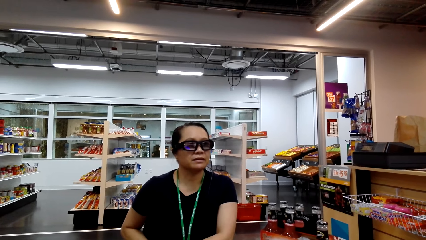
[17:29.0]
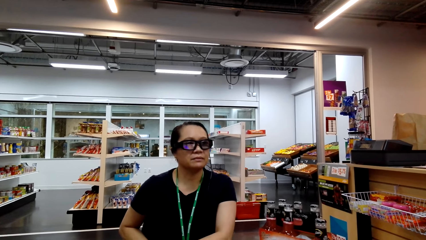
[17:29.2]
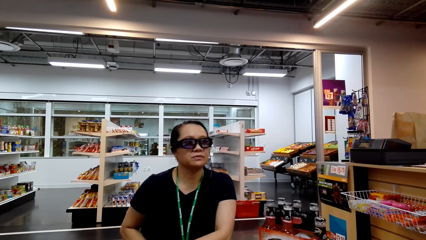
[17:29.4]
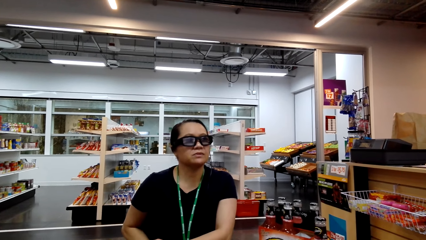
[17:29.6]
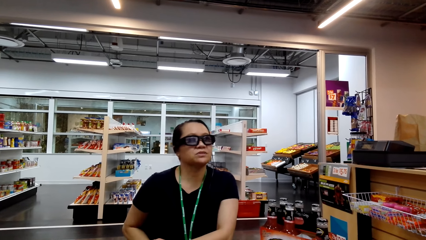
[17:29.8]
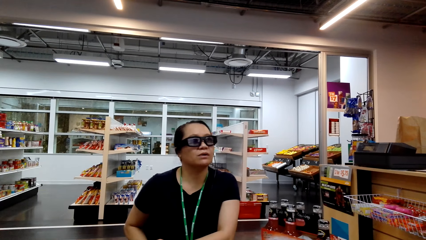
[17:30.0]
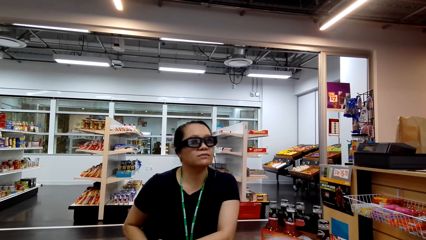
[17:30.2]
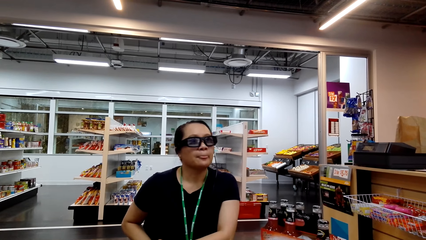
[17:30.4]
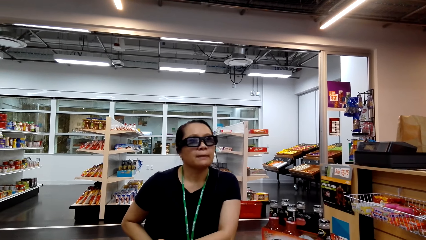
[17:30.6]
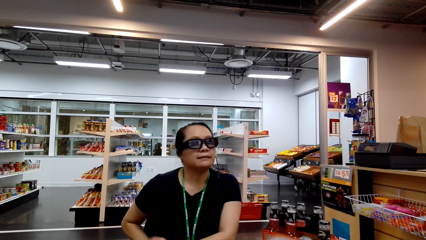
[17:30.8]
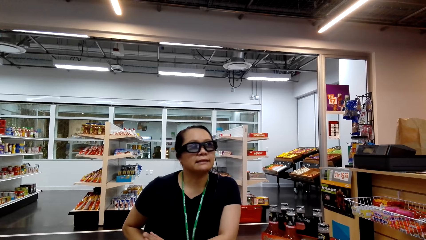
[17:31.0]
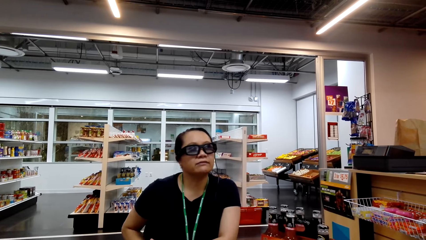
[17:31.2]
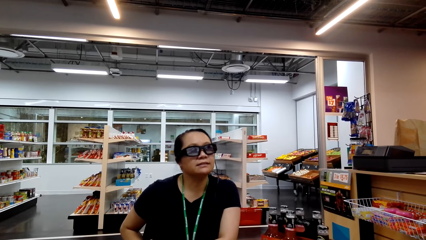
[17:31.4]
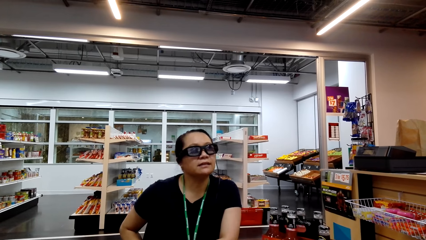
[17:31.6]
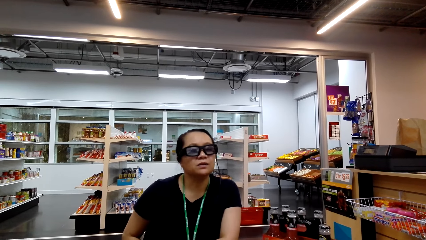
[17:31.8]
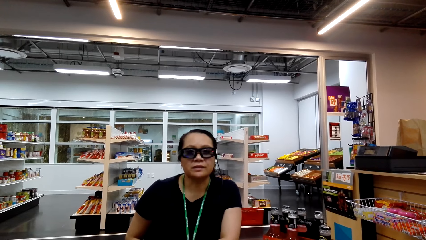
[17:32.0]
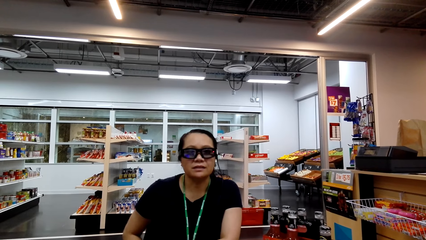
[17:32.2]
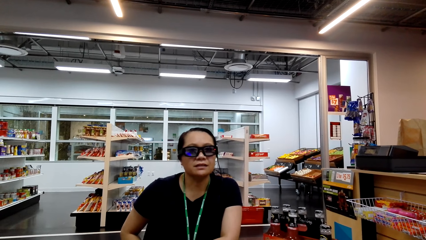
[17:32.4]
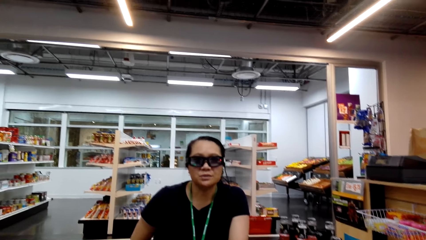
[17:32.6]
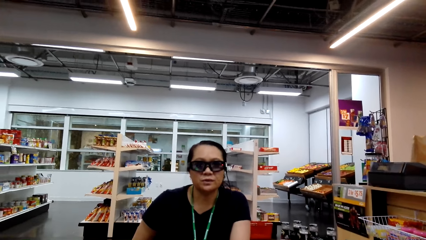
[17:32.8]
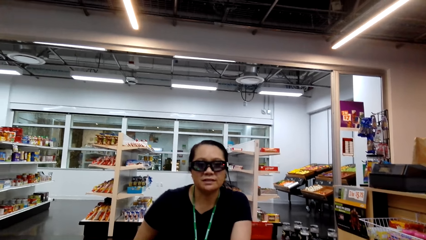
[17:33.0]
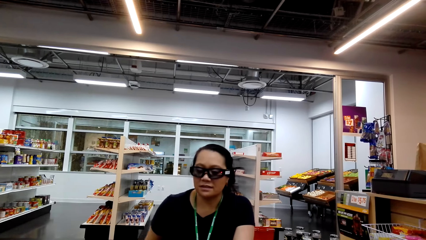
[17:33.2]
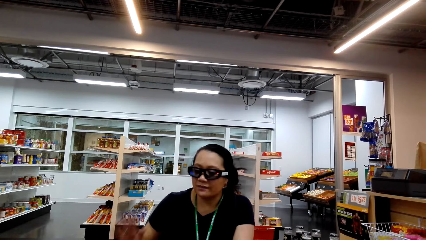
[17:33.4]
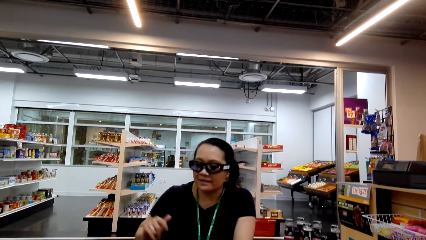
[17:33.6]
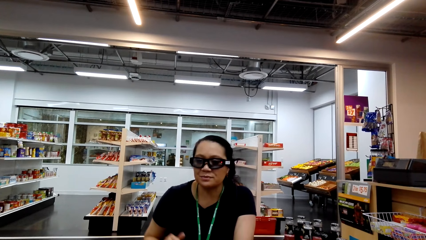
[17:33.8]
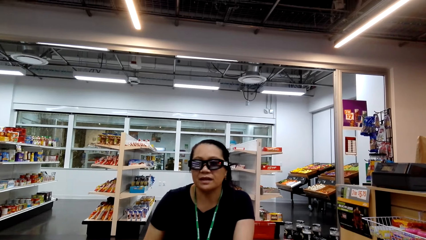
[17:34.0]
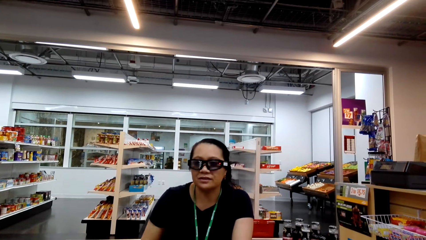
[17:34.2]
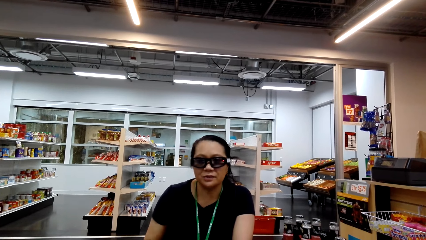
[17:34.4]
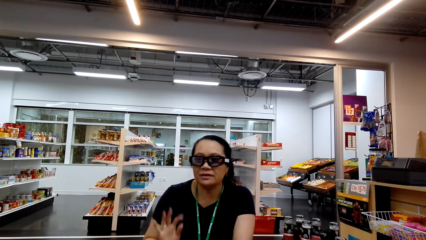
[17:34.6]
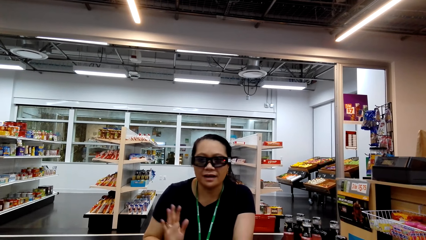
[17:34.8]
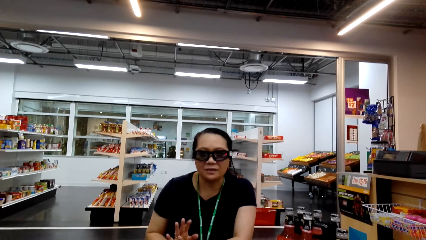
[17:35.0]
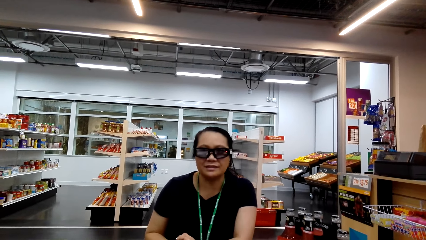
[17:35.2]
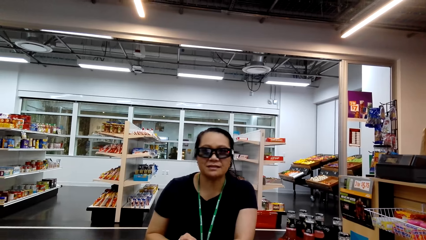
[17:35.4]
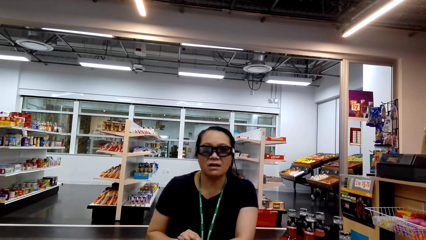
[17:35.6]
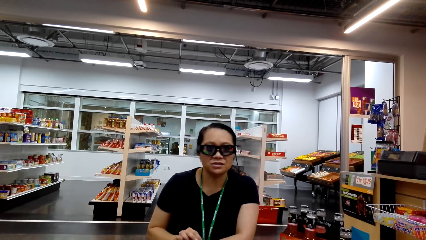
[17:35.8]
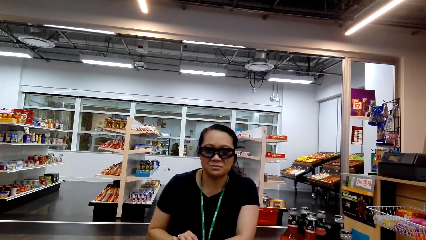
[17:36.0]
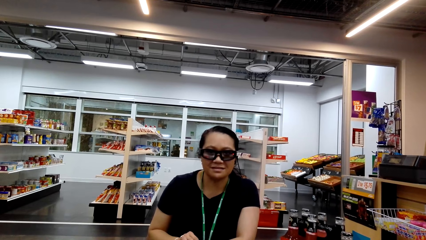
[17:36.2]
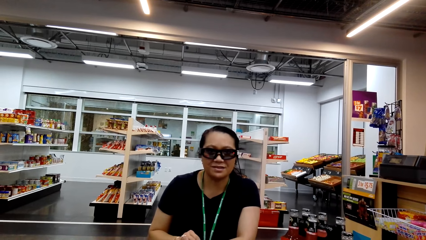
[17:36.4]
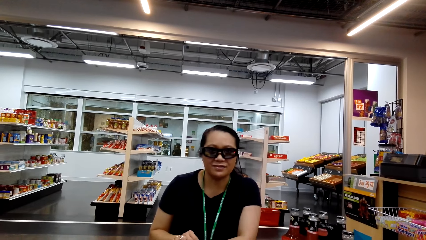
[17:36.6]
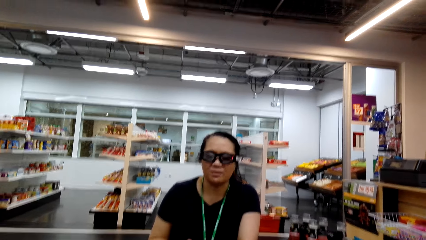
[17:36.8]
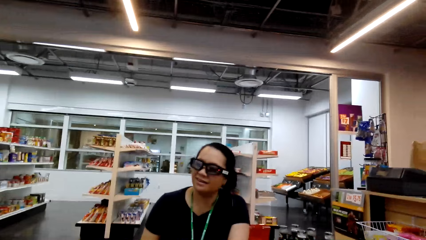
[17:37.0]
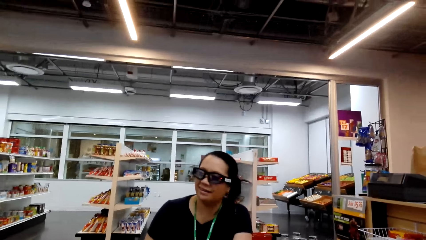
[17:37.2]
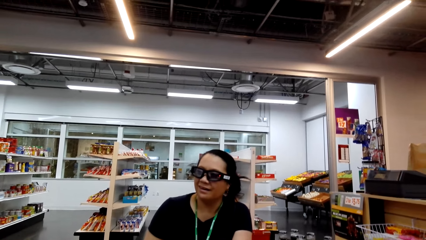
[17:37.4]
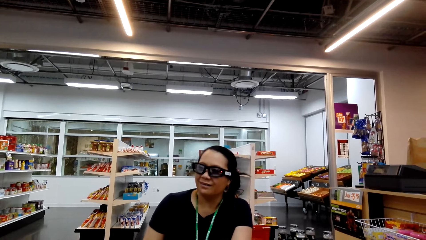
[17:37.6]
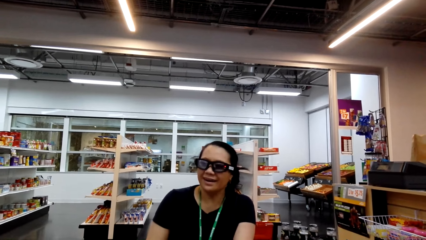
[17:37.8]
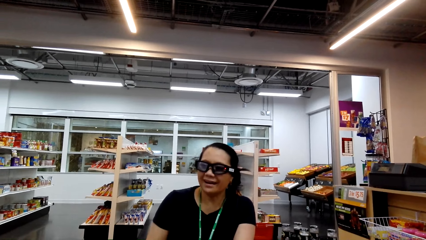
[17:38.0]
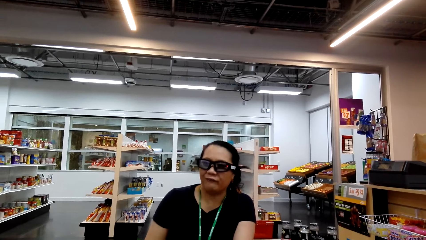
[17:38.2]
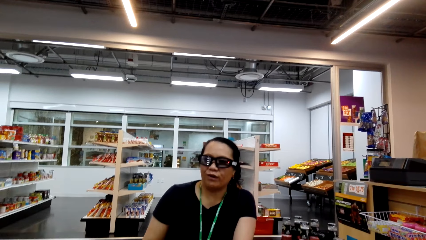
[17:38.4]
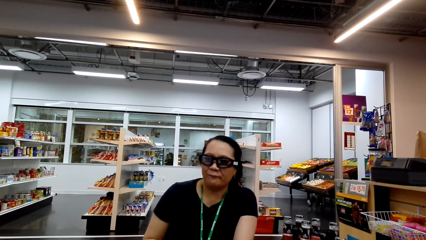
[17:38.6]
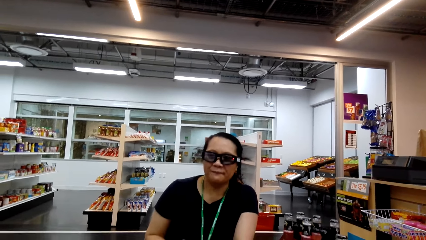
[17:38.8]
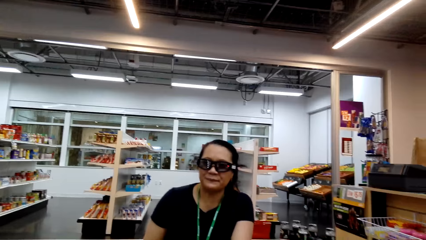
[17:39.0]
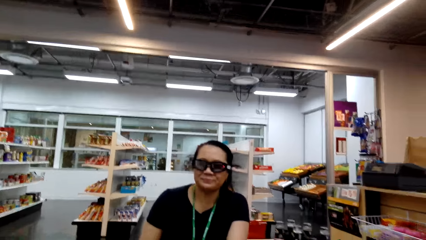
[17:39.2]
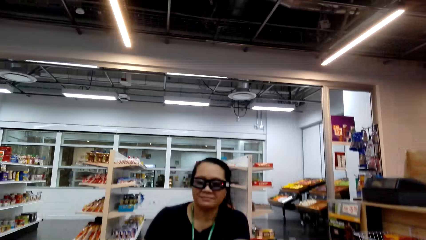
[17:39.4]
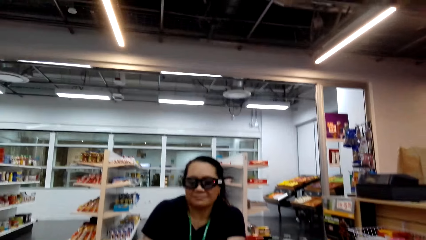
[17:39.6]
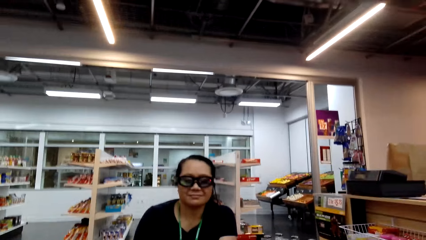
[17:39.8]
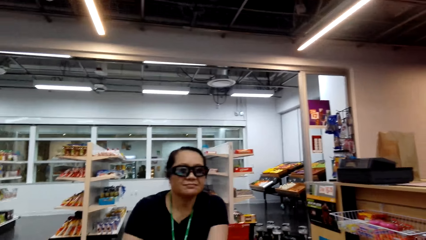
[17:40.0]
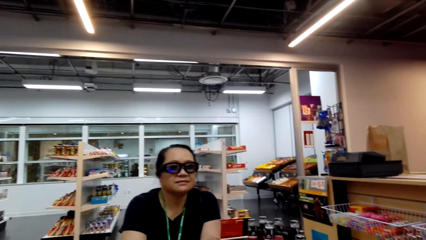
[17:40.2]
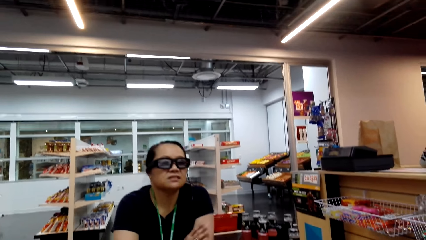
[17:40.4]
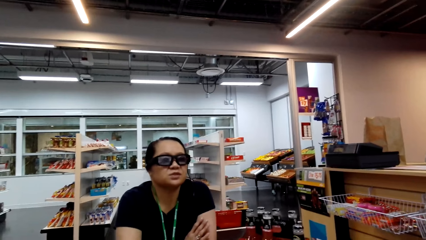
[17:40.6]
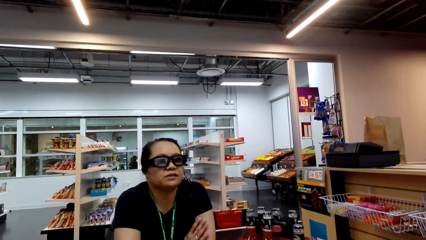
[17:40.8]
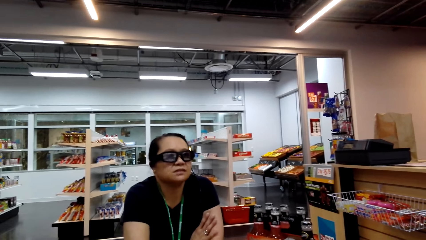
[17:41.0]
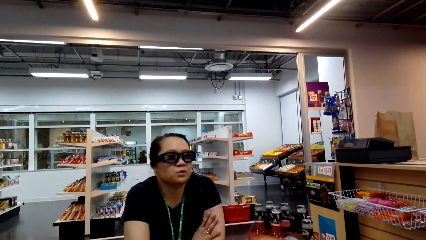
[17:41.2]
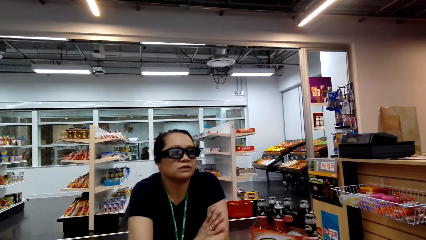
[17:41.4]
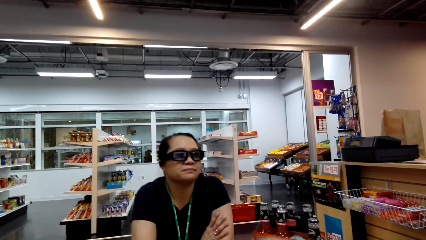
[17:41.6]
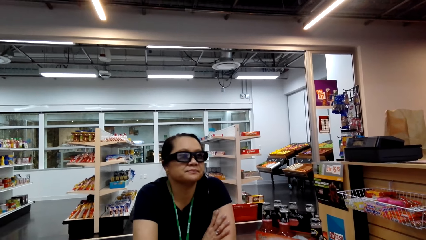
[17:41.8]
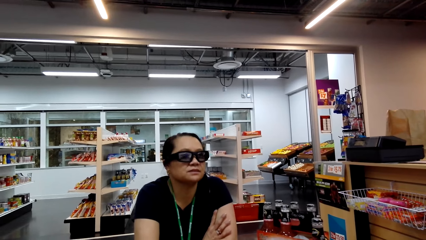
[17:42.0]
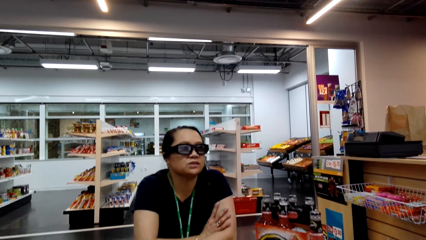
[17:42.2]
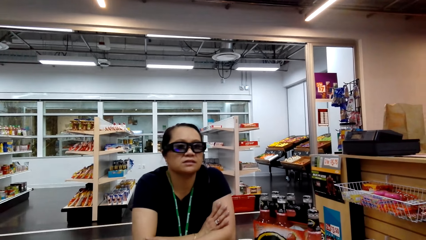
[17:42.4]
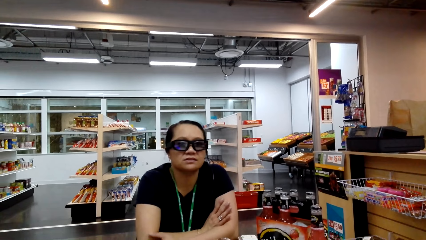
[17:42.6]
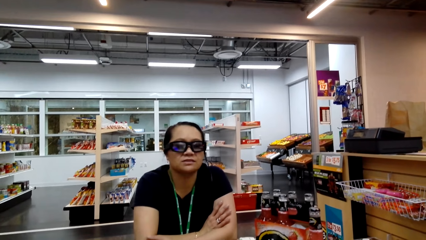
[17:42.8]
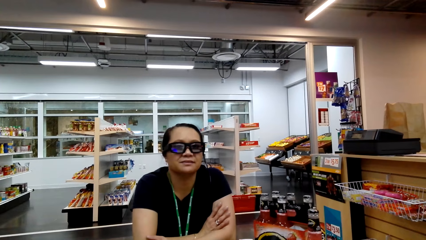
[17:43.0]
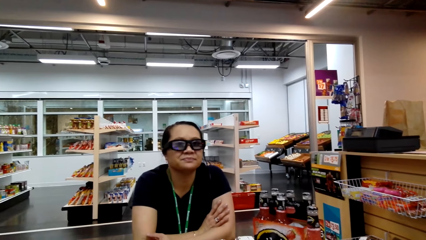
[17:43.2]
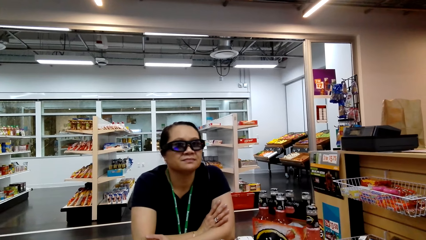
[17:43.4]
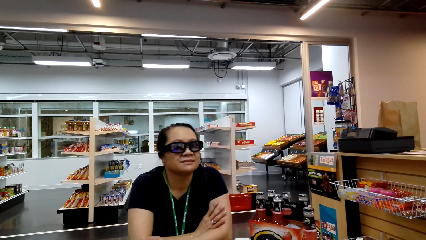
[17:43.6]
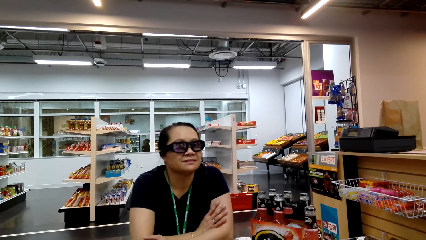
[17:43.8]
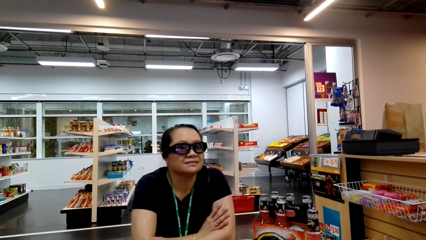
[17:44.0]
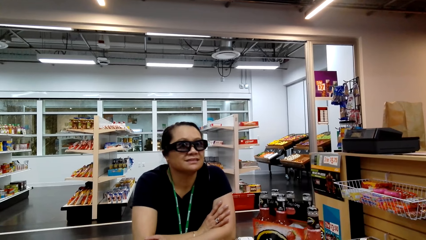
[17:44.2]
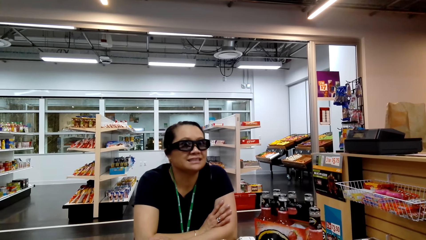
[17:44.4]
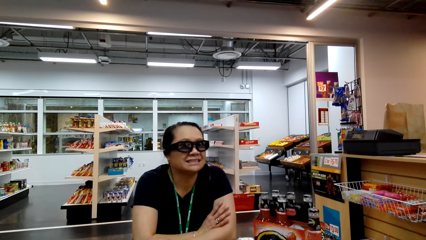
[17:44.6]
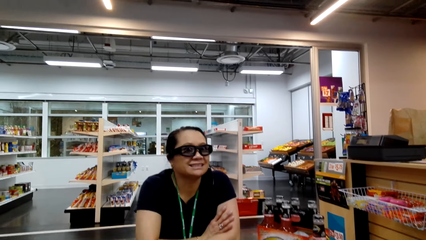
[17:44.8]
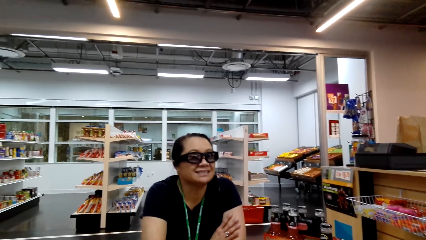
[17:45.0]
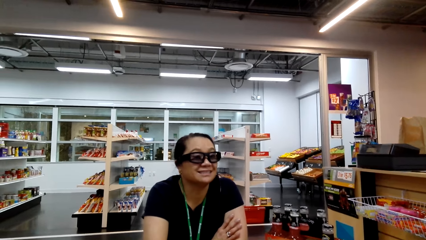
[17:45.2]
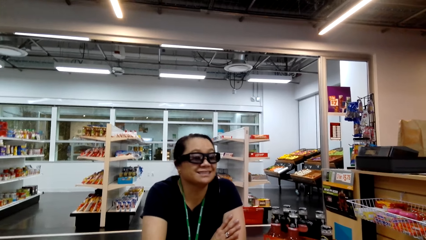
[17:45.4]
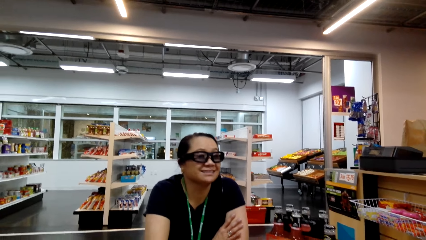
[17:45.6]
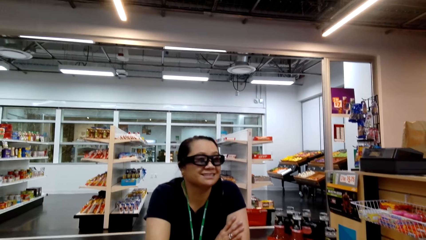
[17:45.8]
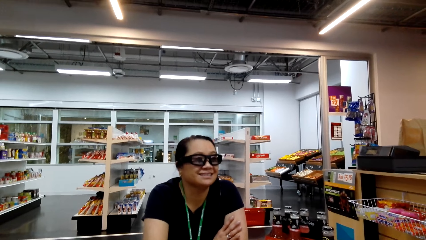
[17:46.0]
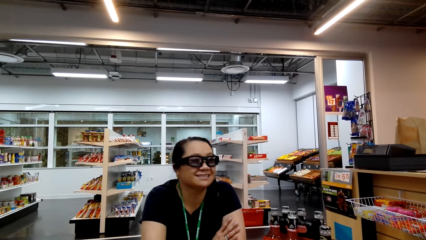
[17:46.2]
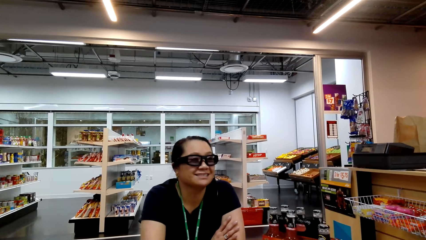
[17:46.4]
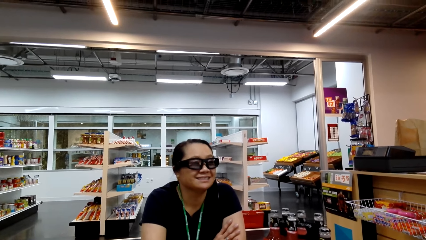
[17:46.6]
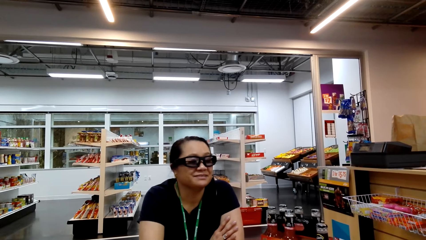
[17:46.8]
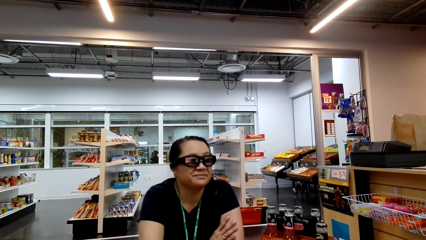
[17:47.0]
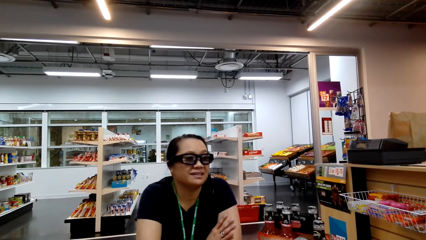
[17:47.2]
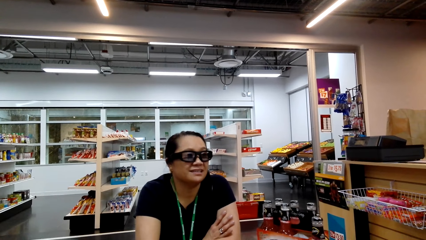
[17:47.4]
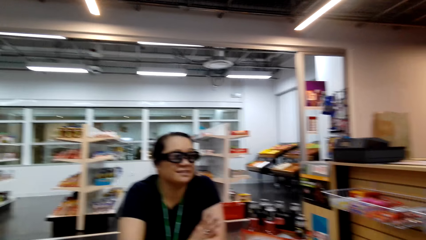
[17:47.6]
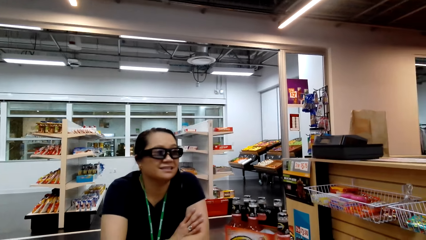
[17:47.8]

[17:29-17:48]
The camera wearer talks to a woman. The woman talks to the camera wearer.
